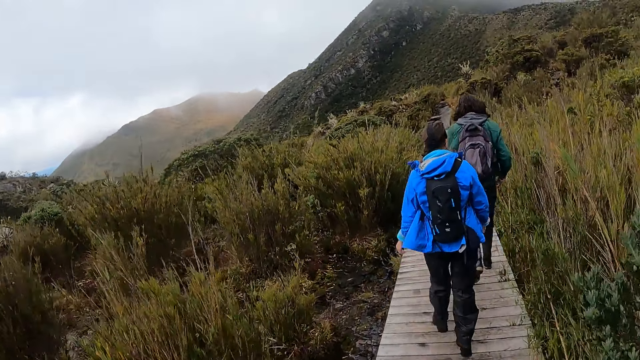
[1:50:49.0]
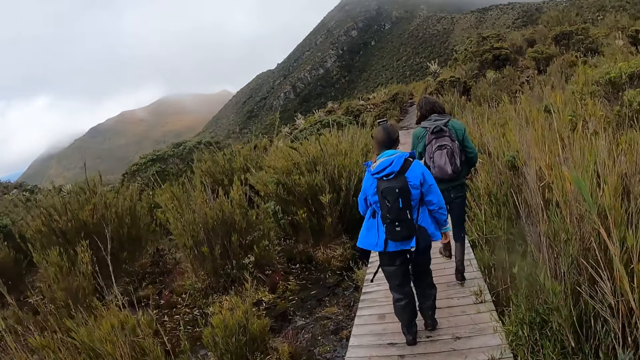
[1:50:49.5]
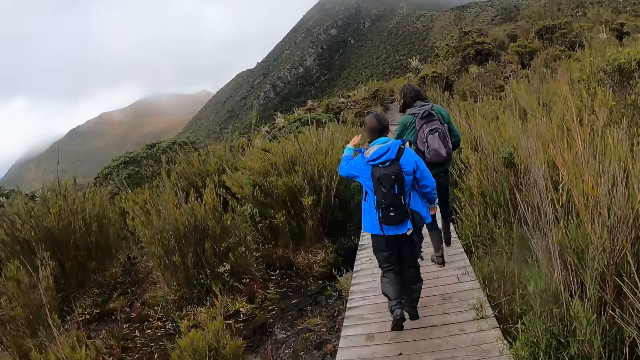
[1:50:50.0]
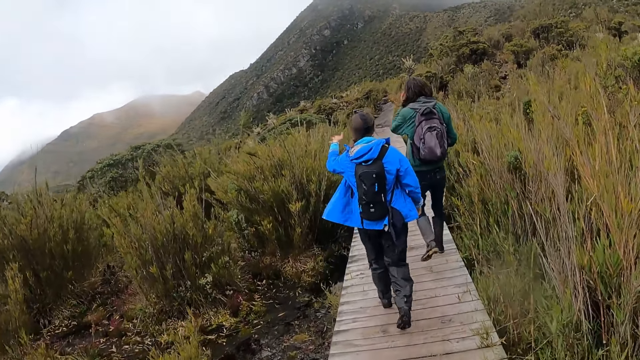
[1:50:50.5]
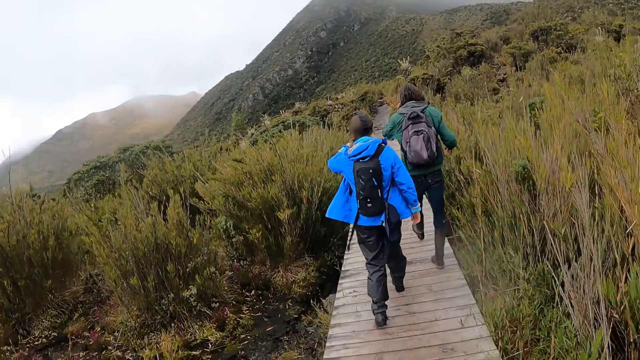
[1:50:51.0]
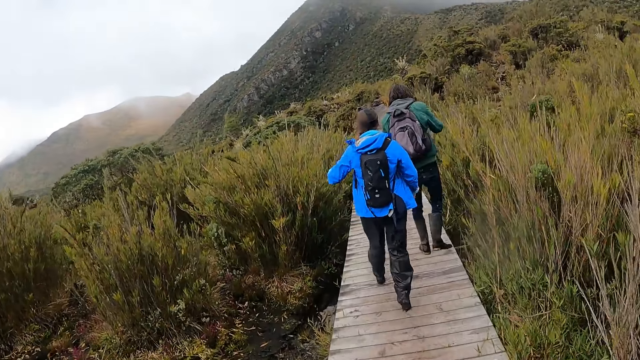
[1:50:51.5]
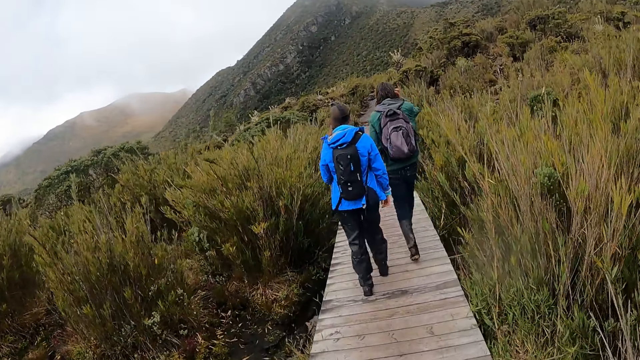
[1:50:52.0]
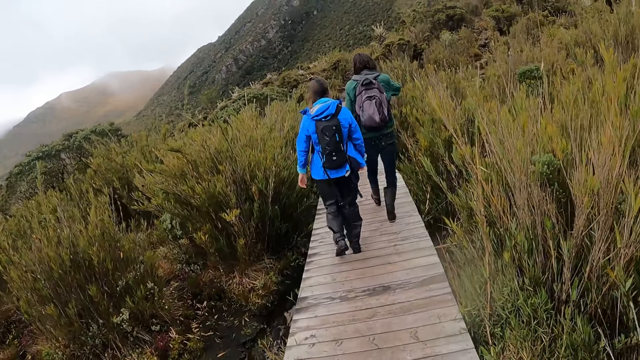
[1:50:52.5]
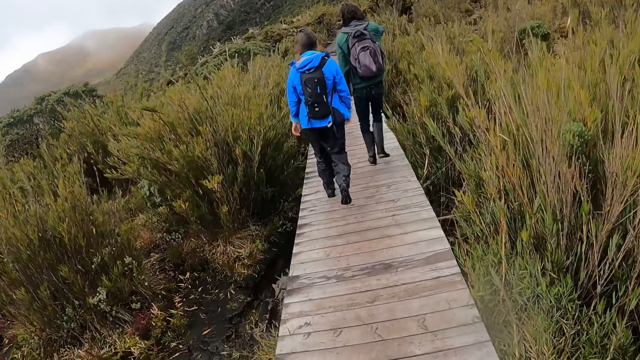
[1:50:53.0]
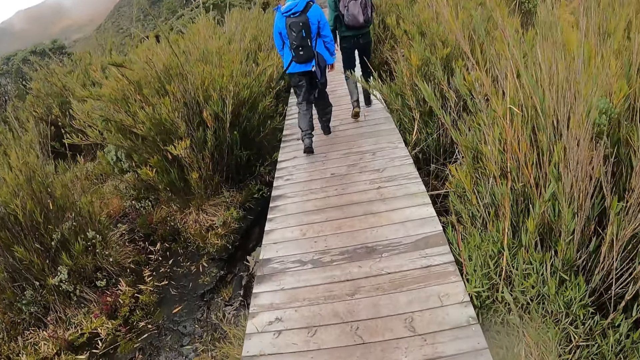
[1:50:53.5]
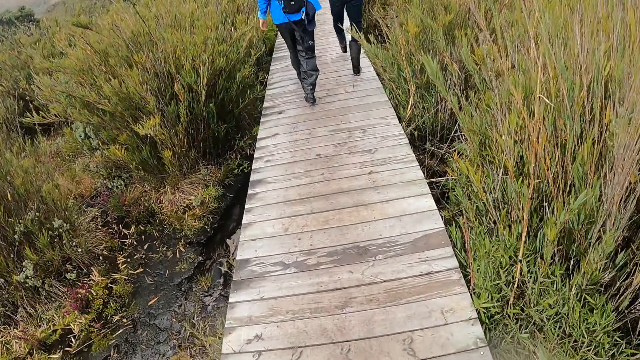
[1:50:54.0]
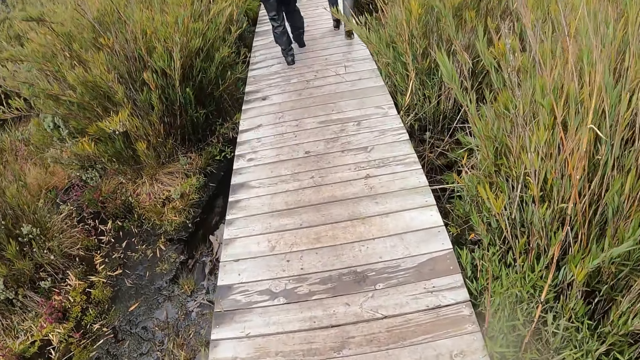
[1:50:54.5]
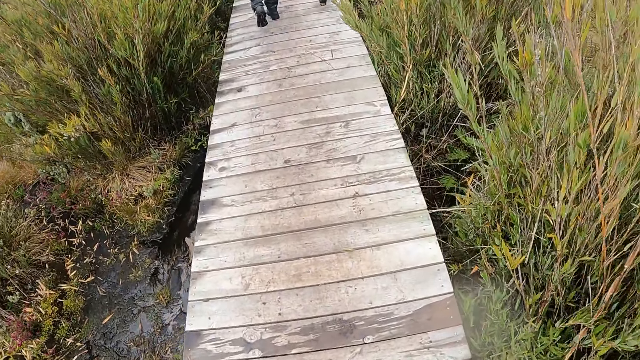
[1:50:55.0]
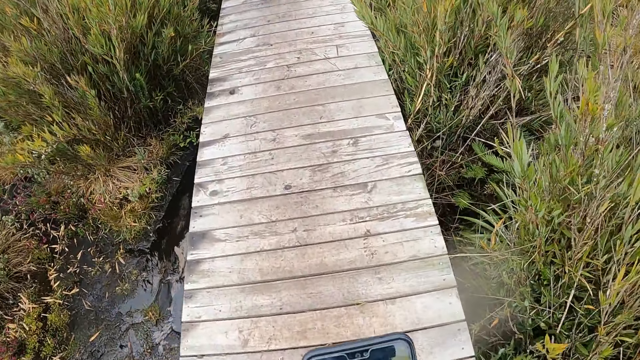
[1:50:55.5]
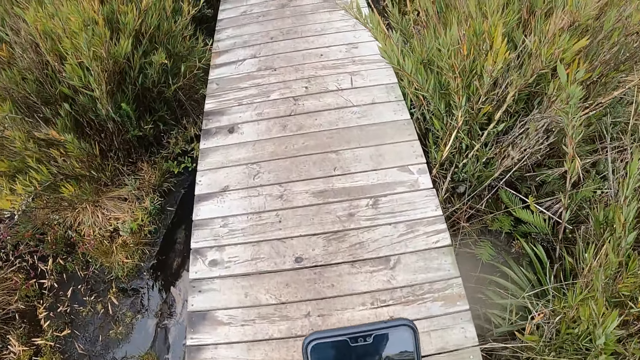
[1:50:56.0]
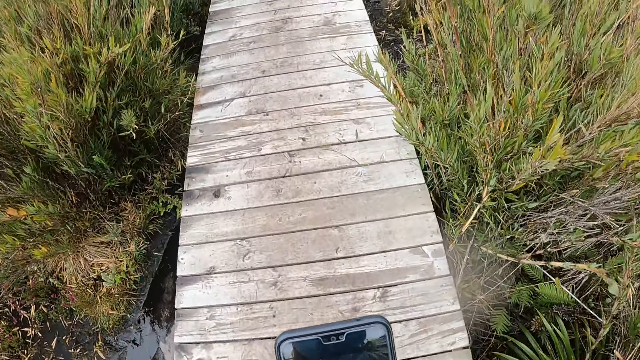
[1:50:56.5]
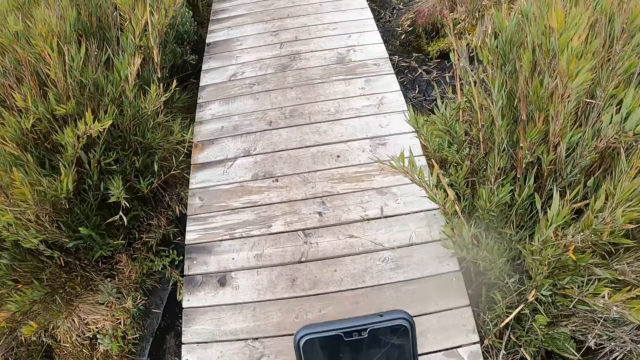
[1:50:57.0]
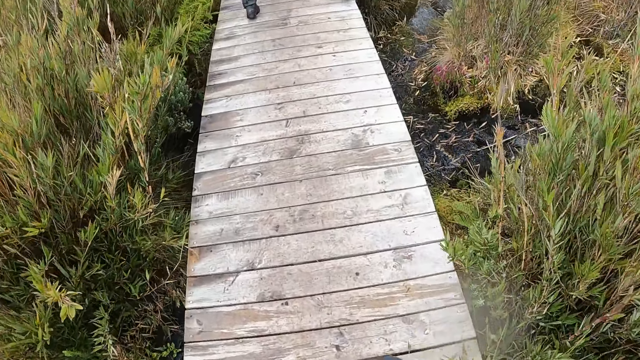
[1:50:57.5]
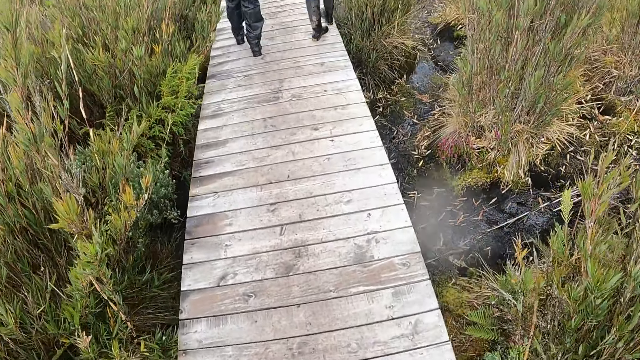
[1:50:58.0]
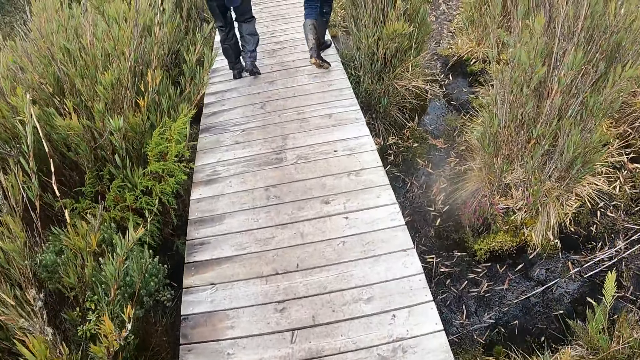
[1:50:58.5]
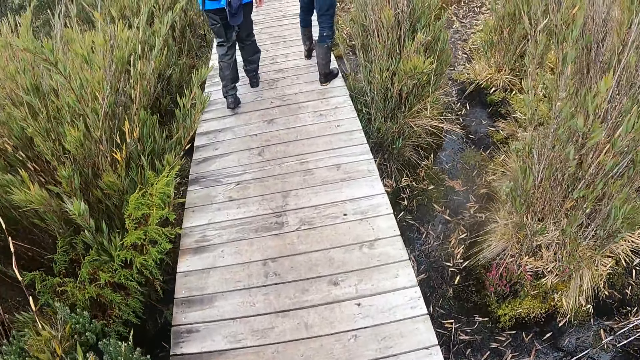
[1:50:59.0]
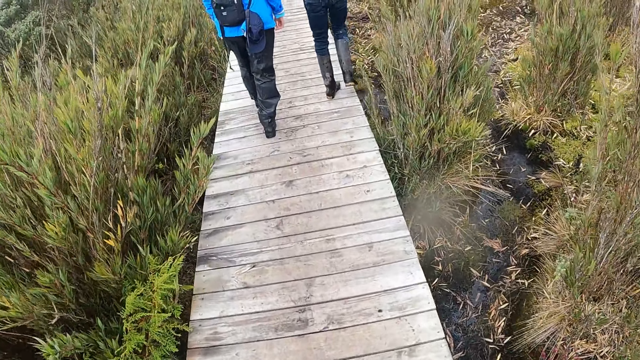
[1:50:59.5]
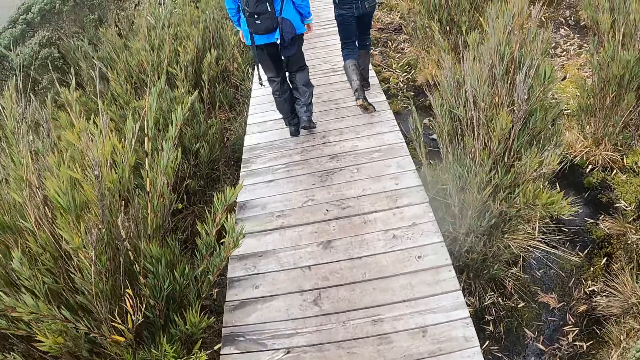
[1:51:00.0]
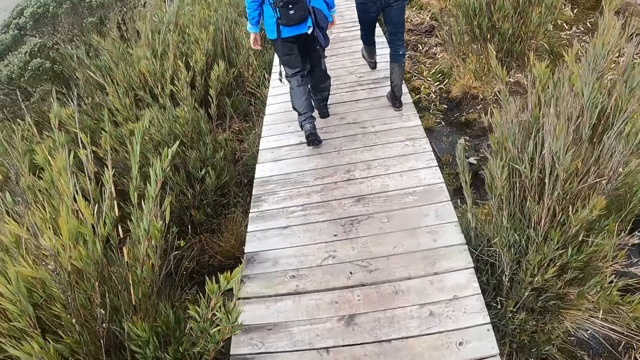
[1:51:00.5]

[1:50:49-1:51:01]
The man touches his hair with his left hand. The man touches his hair with his right hand. The camera wearer holds a phone with both hands.

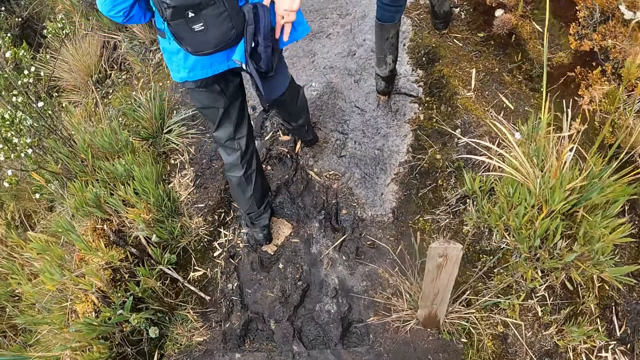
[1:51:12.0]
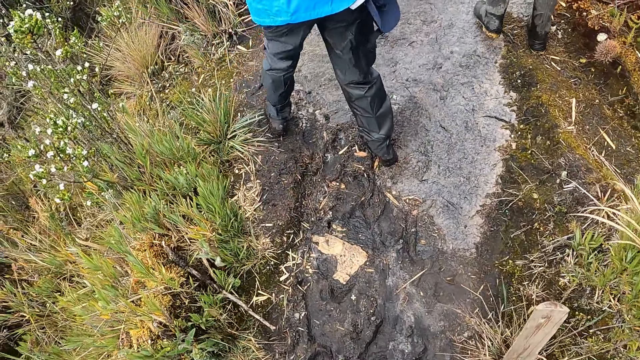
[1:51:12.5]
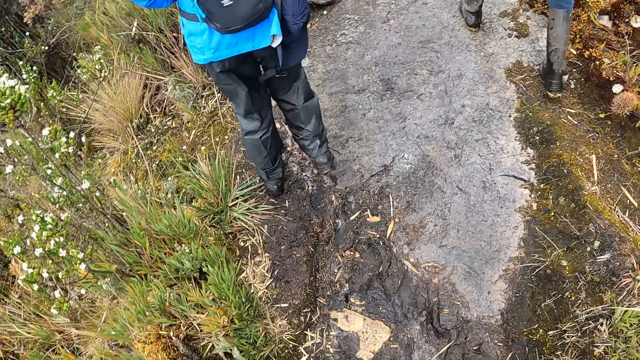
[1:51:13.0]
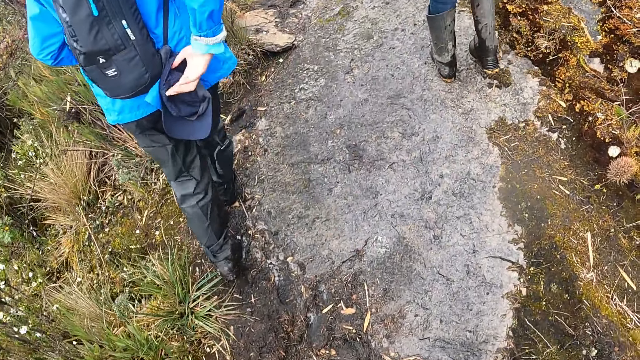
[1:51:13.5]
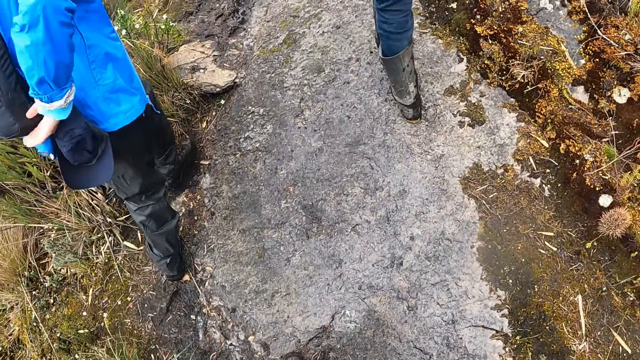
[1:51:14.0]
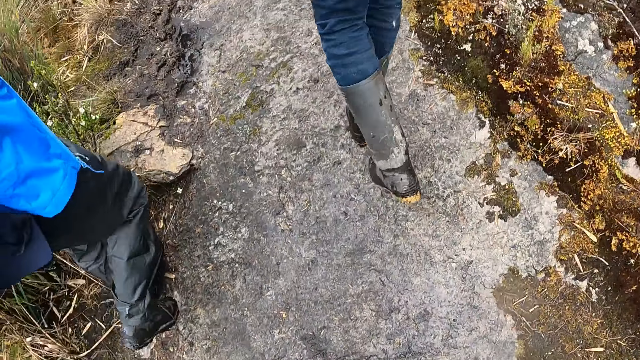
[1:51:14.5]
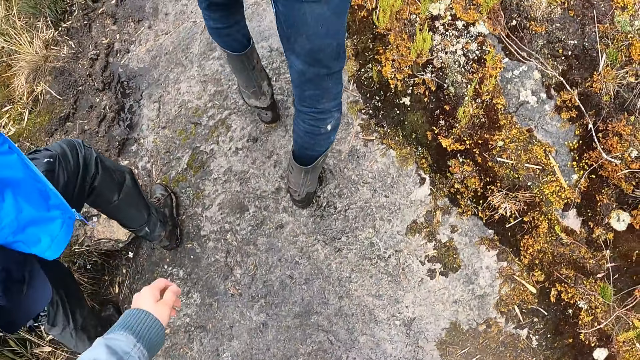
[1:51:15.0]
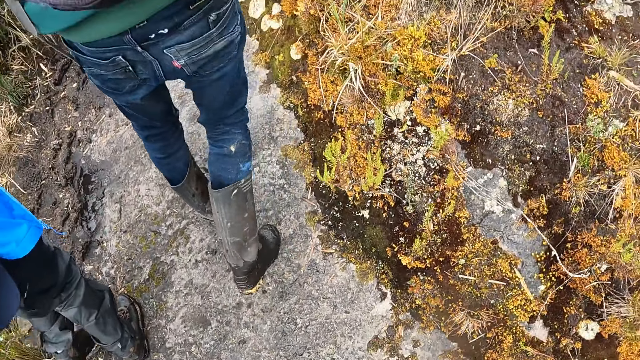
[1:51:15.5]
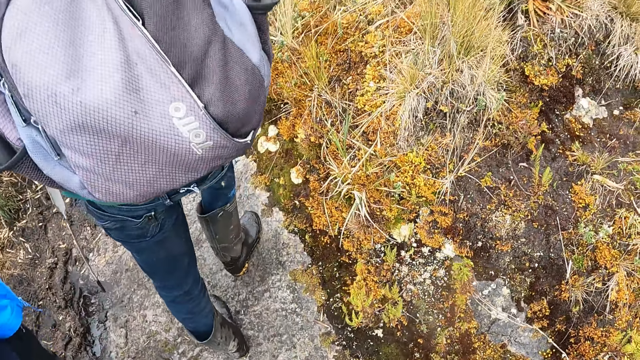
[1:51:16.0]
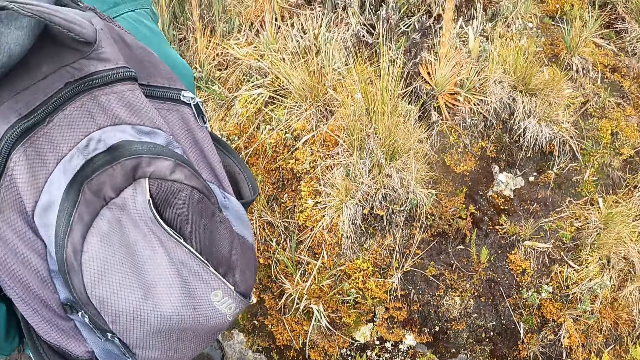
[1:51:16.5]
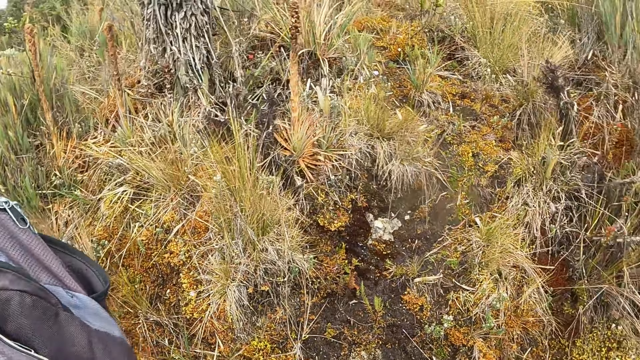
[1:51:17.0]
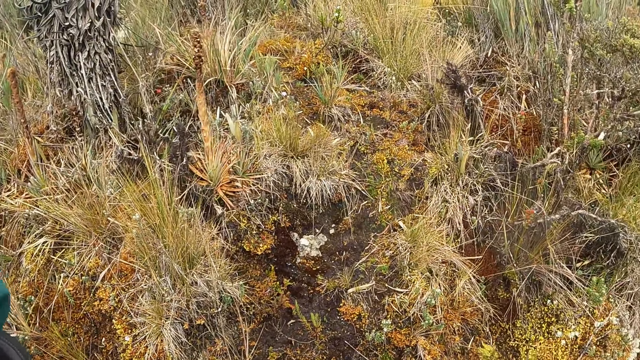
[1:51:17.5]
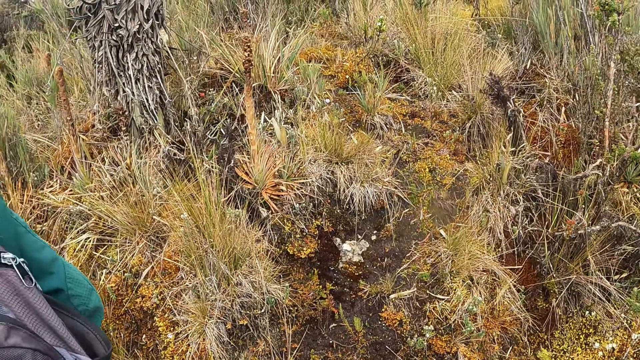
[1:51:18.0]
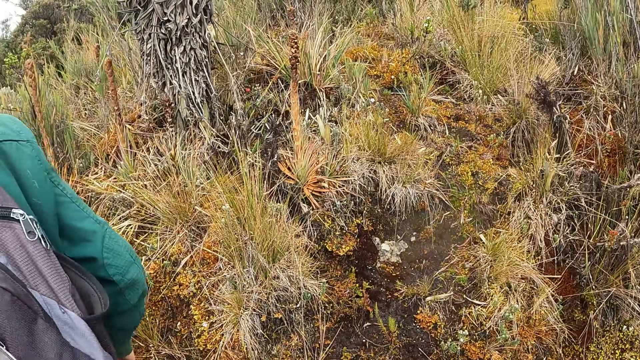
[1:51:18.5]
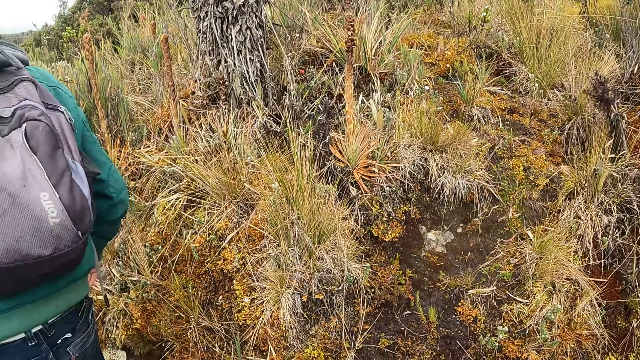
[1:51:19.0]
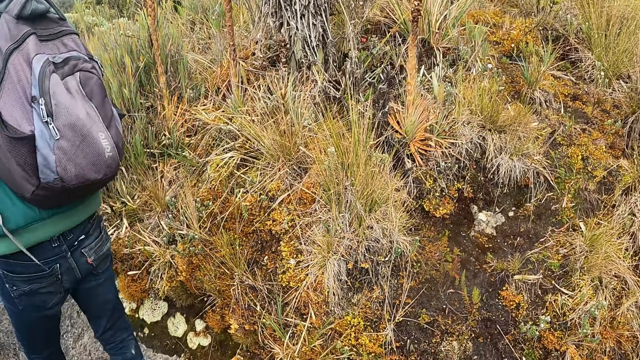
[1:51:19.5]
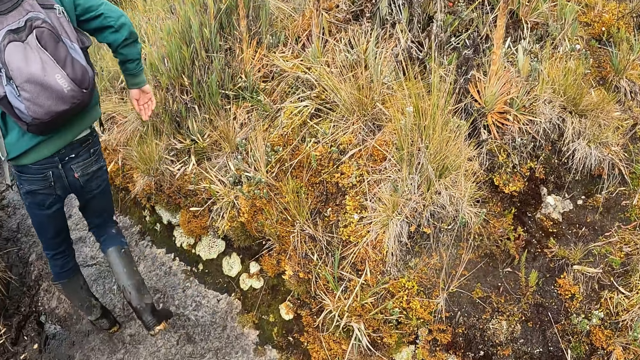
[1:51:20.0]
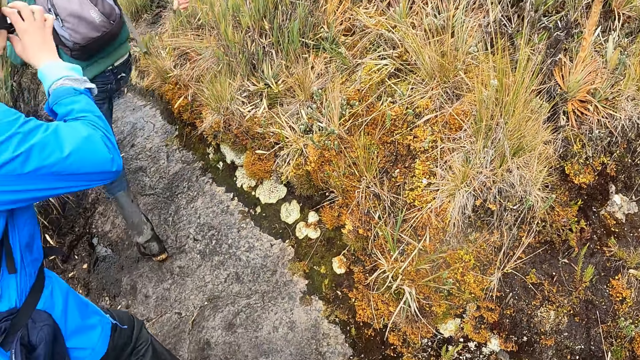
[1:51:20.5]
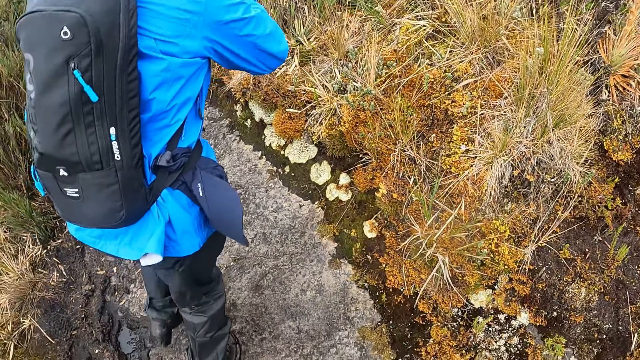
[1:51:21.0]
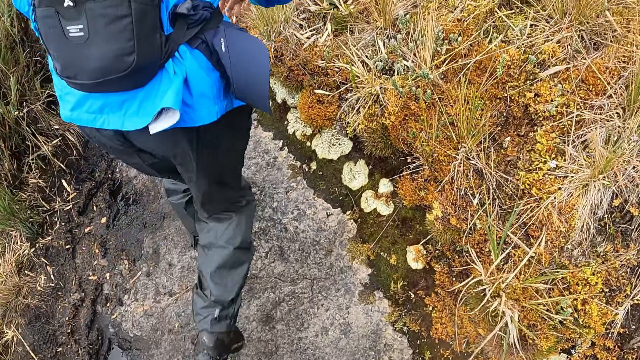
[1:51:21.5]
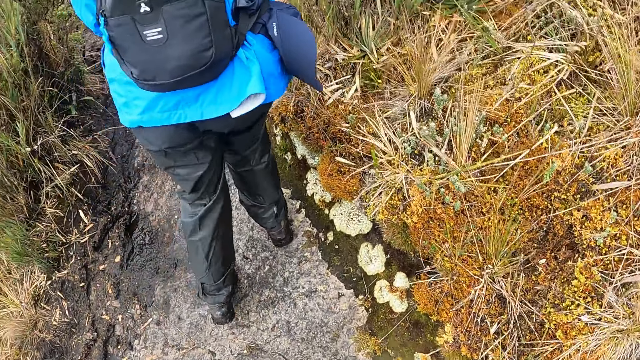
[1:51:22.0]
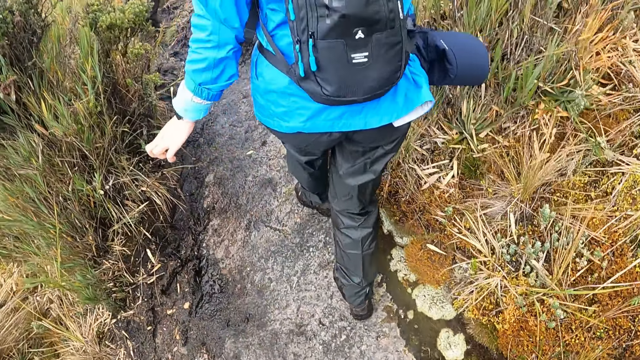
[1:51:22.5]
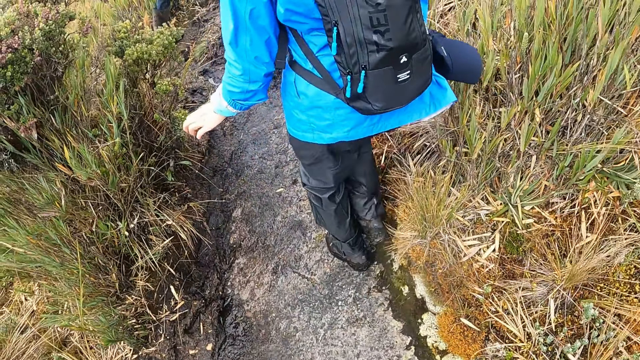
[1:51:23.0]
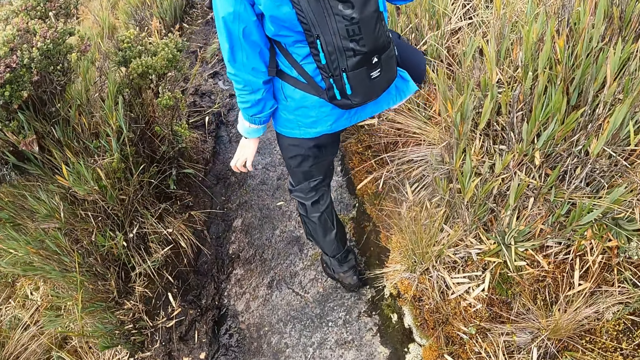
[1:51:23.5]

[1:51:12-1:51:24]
The man touches a cap behind his bag with his right hand. The man touches the camera on his head with his right hand.
